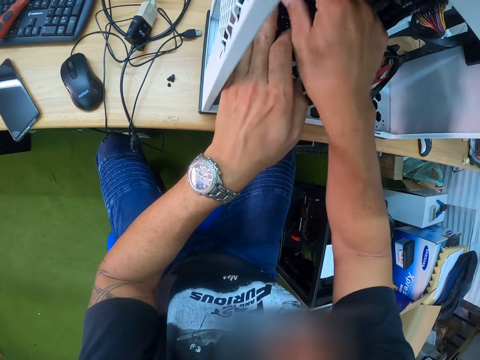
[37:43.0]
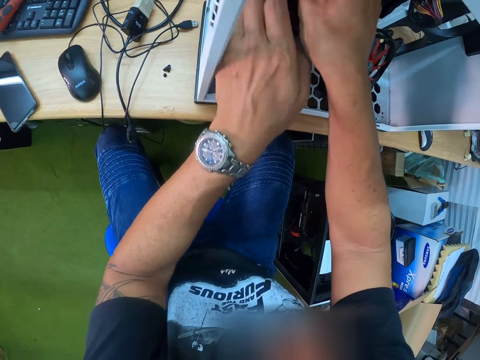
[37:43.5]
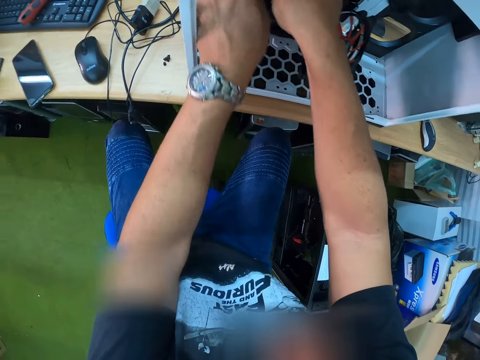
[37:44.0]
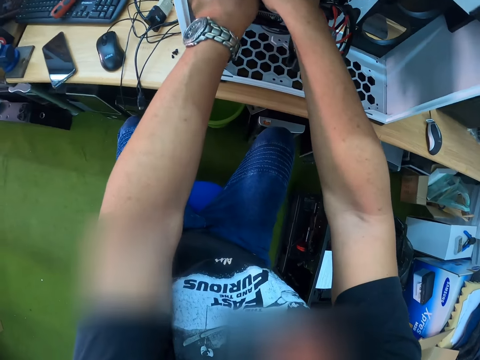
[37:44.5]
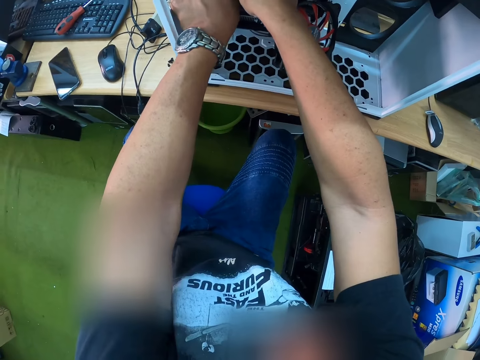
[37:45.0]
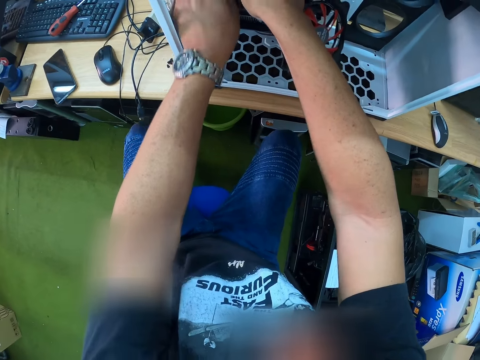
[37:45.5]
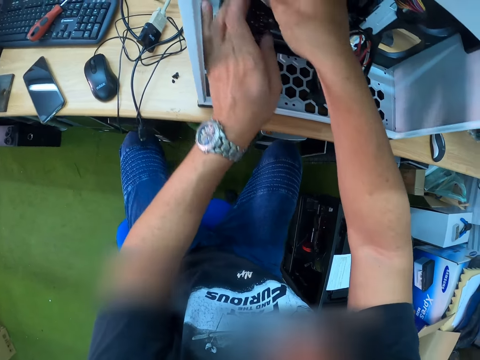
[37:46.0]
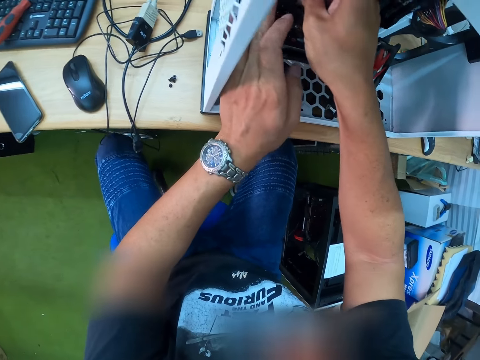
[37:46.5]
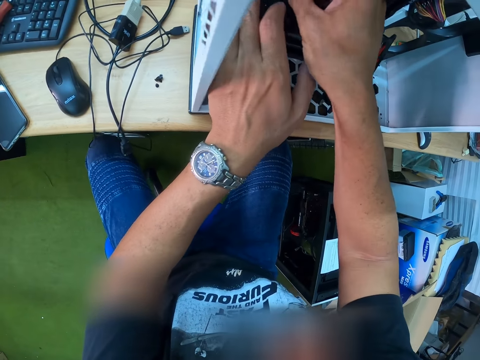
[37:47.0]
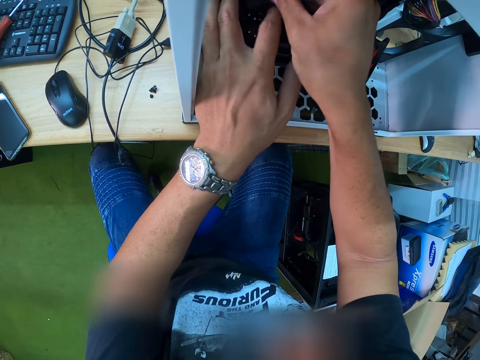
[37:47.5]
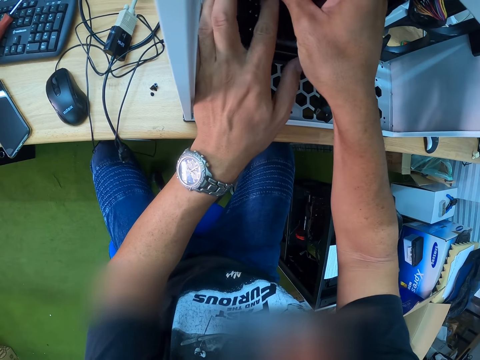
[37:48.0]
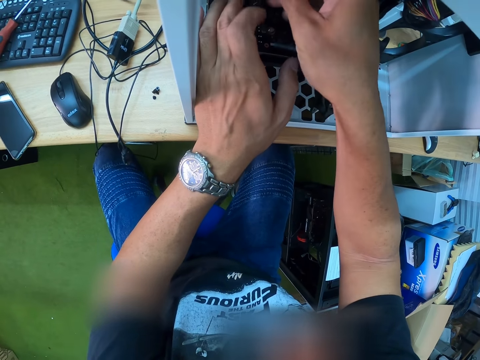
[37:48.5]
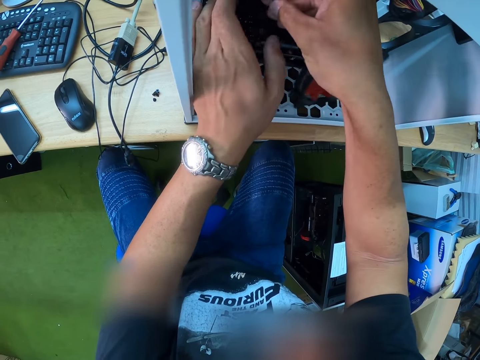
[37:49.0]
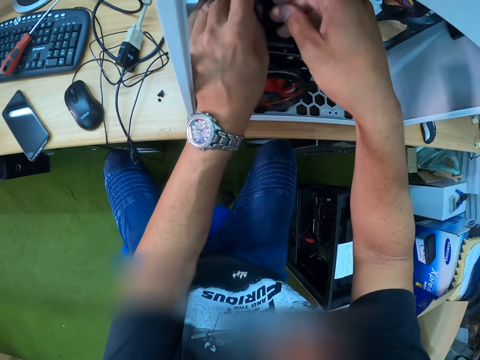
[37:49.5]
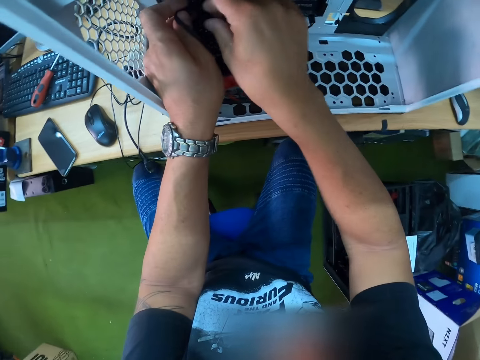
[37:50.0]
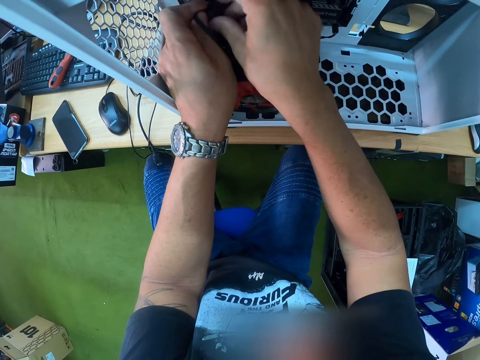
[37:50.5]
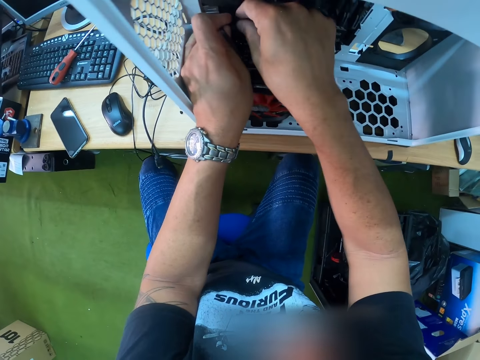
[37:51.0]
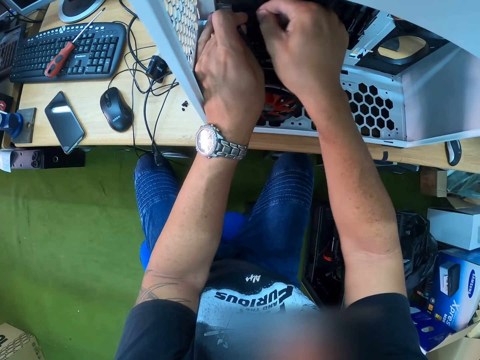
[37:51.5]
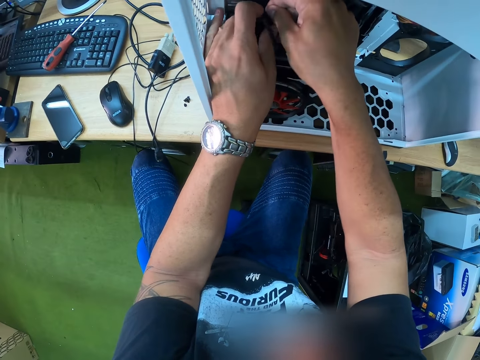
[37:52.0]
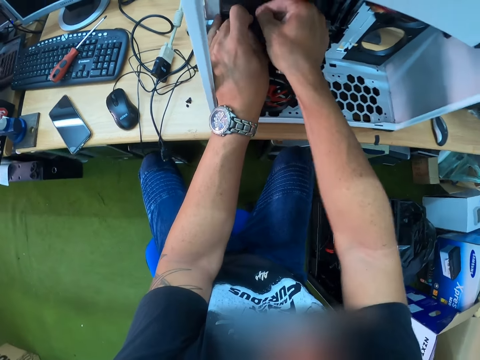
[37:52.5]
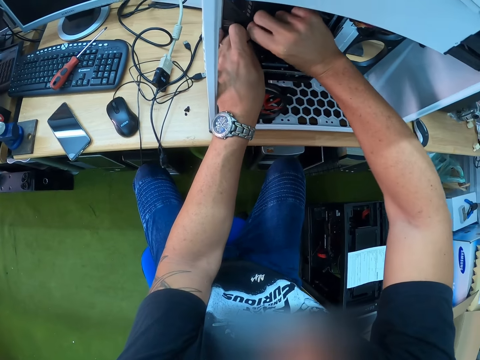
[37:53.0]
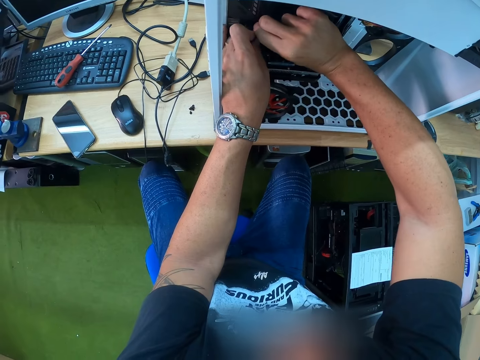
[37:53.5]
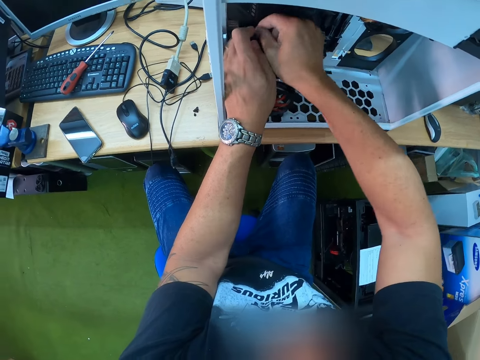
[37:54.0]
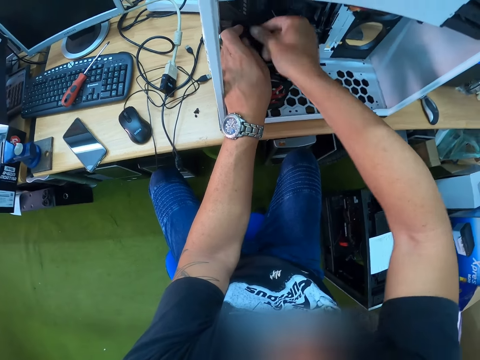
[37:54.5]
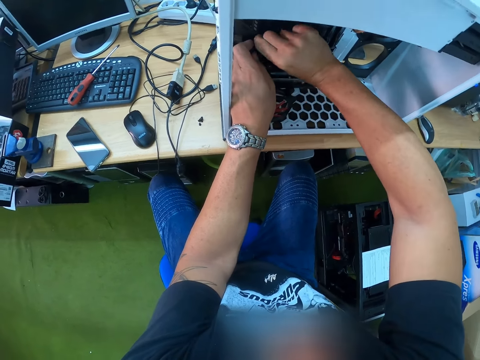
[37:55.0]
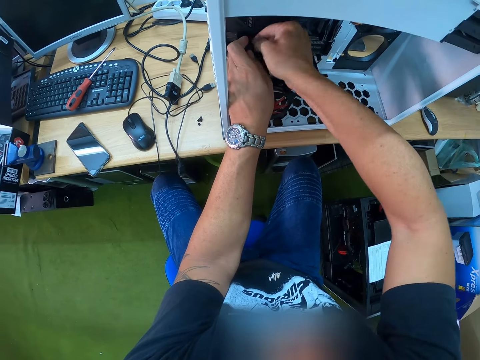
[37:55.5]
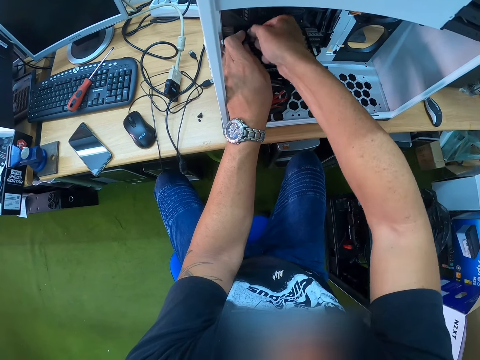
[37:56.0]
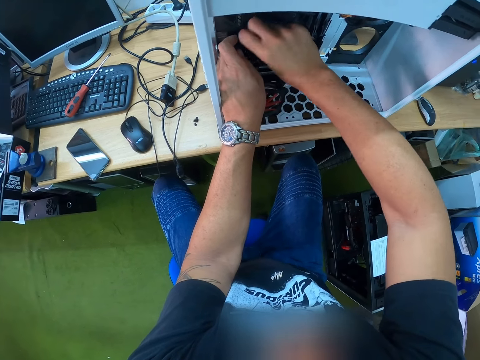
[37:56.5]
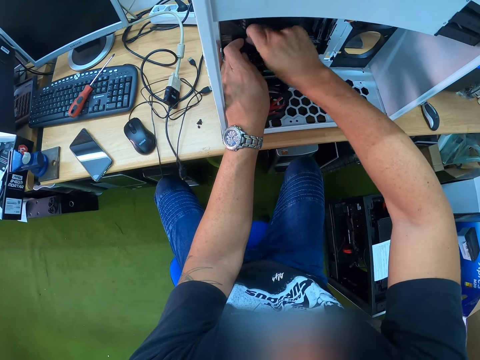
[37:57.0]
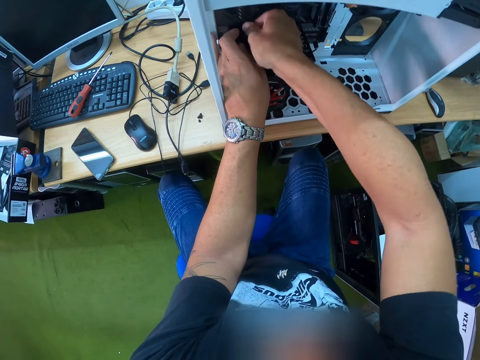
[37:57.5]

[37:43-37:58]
The camera wearer holds the CPU motherboard with both hands. They adjust the cables in the central processing unit.

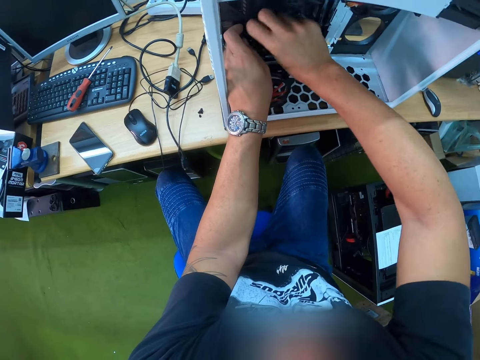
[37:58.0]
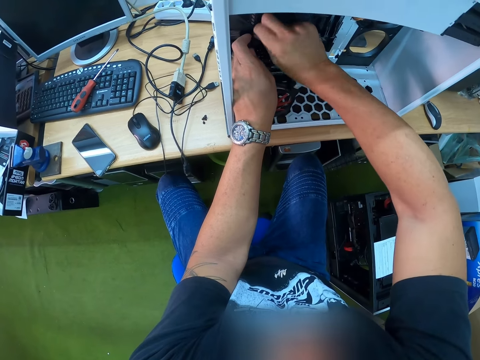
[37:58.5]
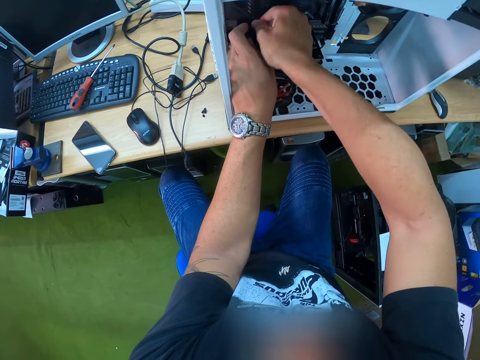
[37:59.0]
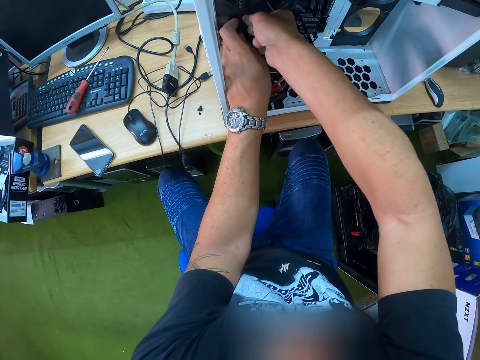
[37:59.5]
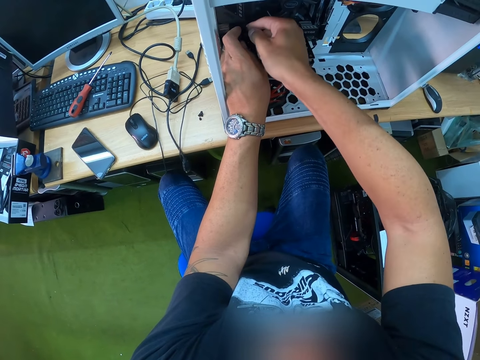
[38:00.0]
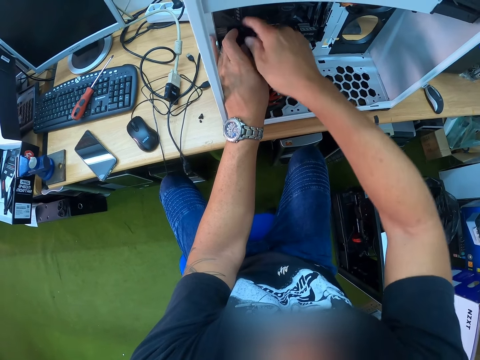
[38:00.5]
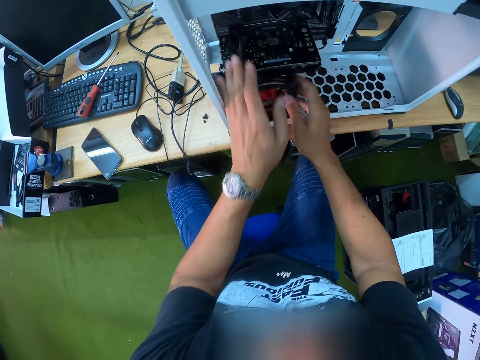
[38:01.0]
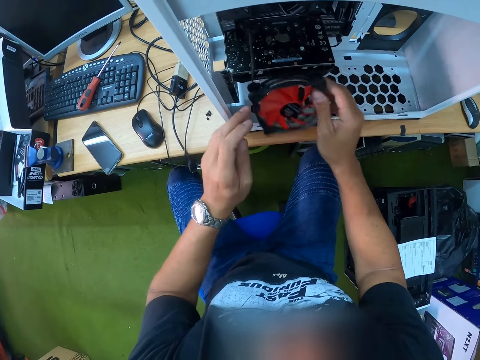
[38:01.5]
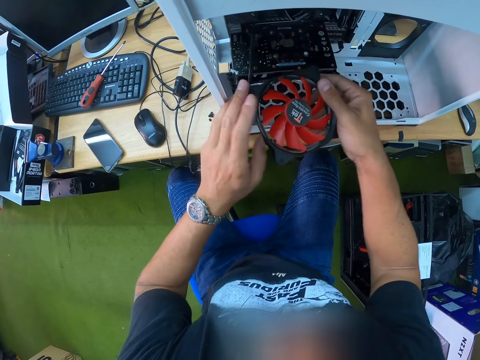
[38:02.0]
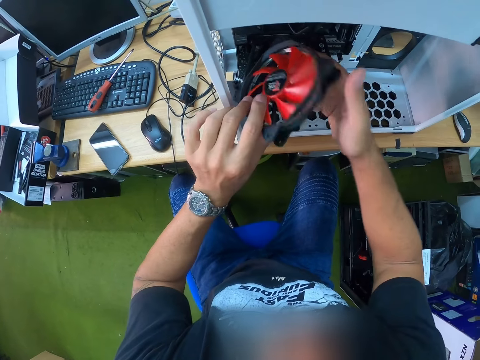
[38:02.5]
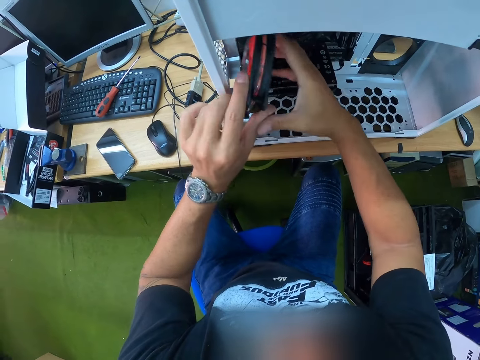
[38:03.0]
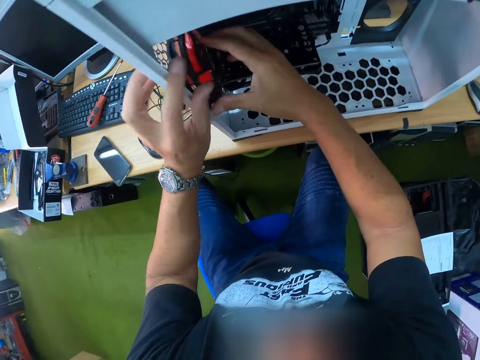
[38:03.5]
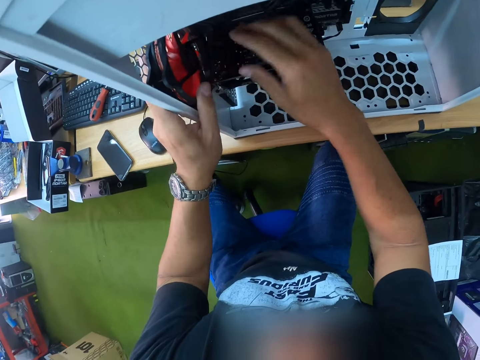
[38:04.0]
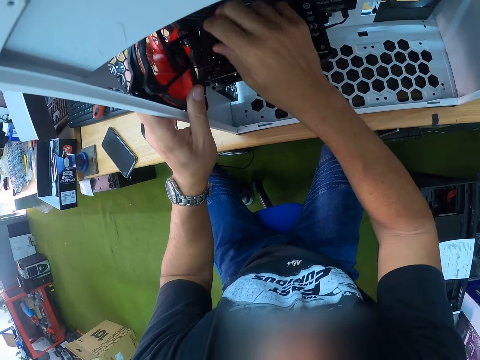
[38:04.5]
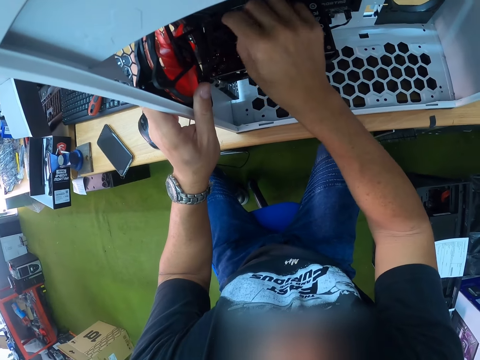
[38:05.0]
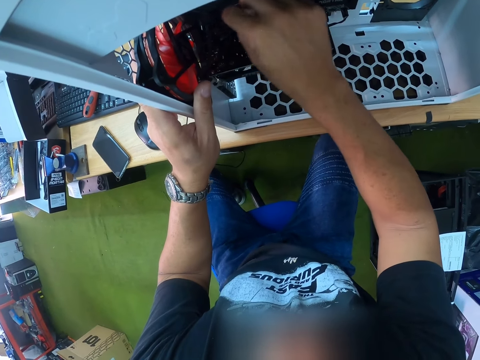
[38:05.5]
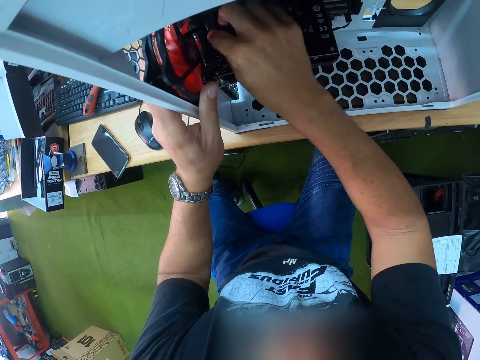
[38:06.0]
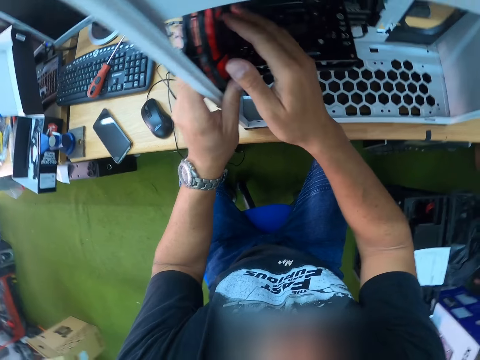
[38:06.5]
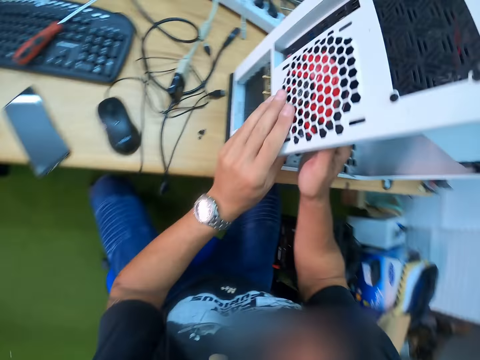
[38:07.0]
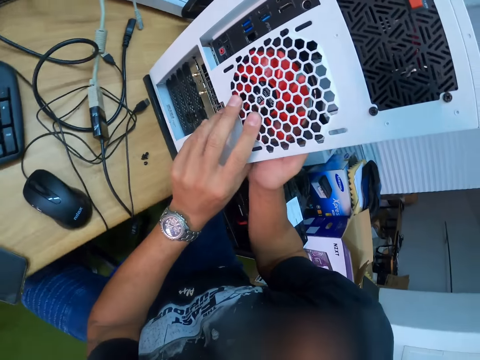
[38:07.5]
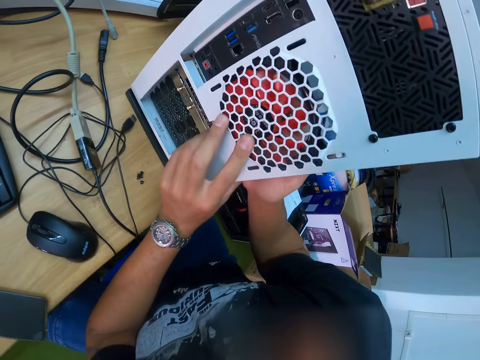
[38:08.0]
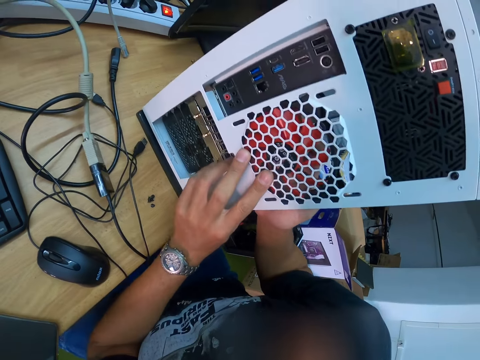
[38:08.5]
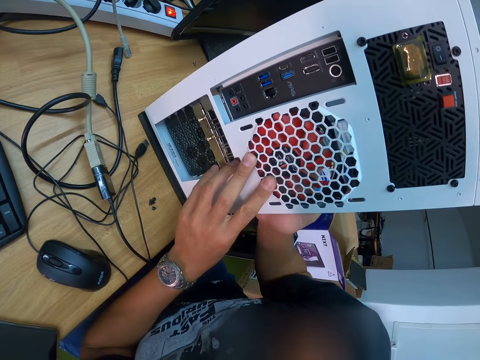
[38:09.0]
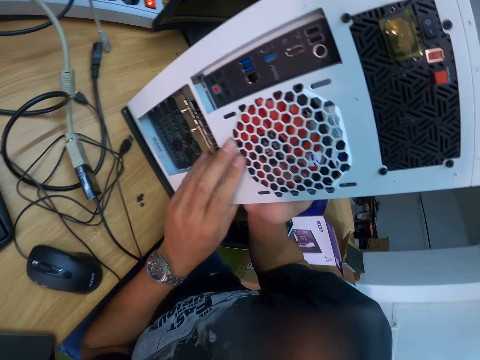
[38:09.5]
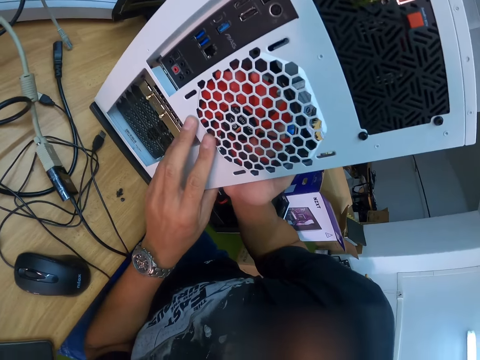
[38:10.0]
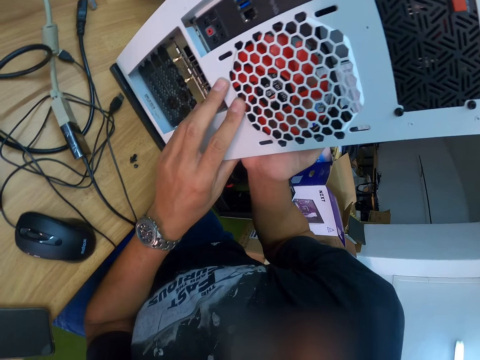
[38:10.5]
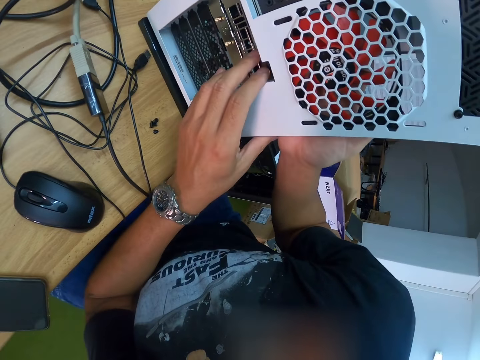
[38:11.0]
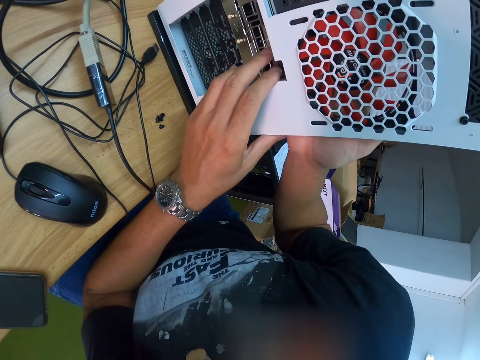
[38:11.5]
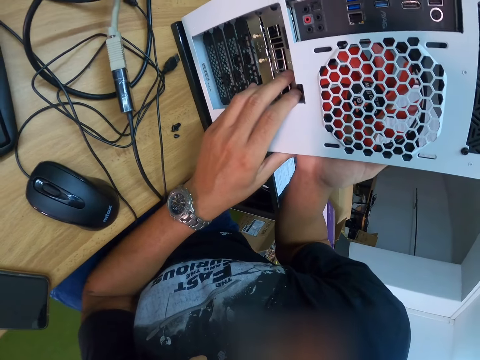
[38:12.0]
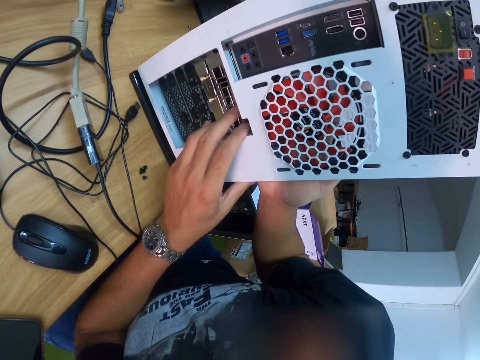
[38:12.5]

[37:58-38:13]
The camera wearer holds the hard drive with both hands. He fixes the computer fan with his hands. He adjusts the hard drive to the CPU with his right hand. He holds the CPU with his left hand.
